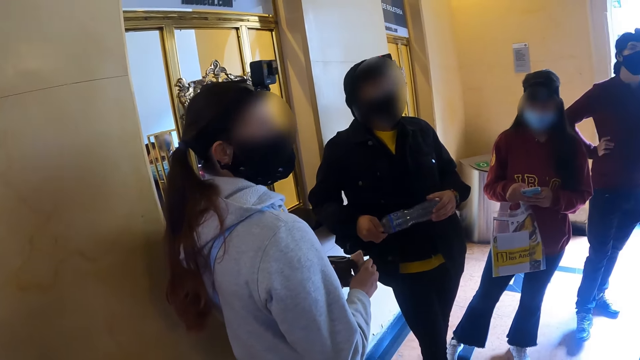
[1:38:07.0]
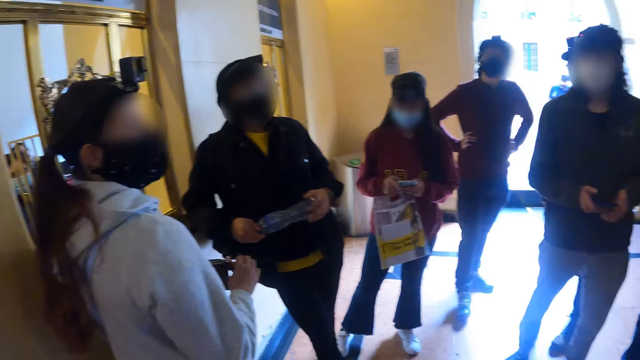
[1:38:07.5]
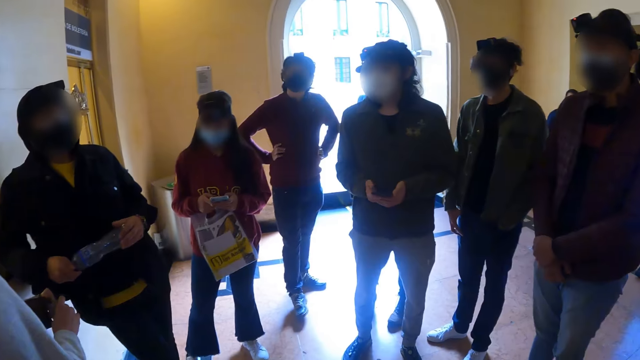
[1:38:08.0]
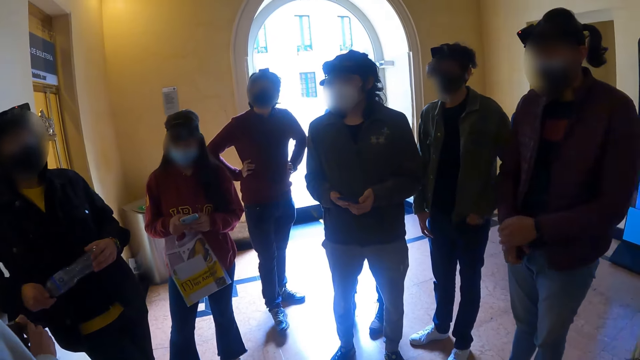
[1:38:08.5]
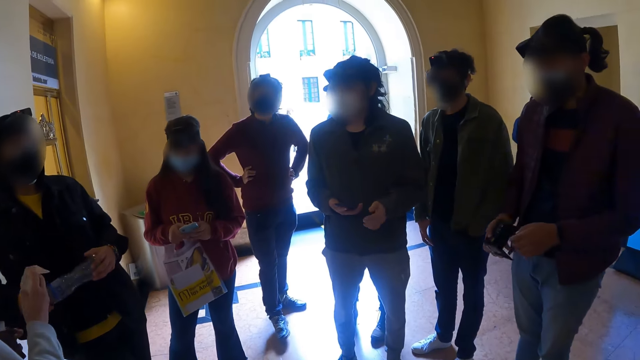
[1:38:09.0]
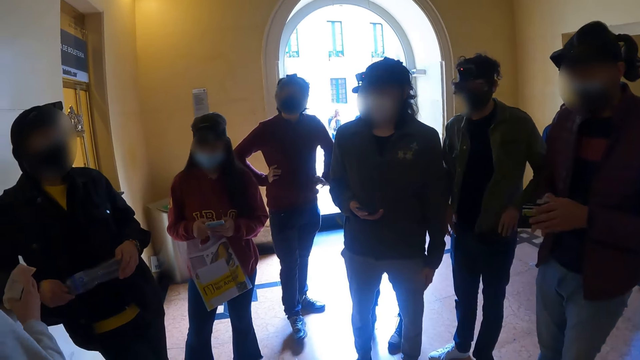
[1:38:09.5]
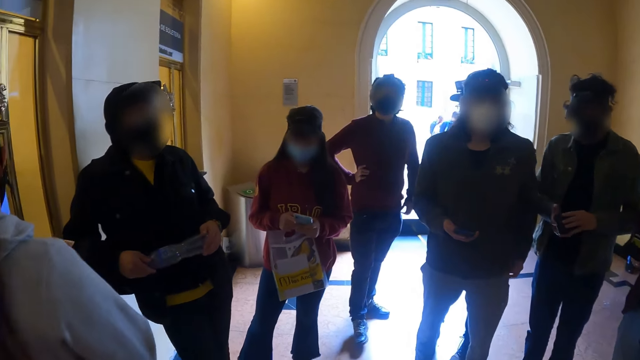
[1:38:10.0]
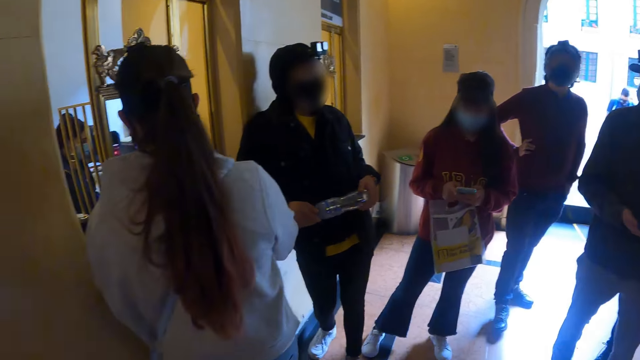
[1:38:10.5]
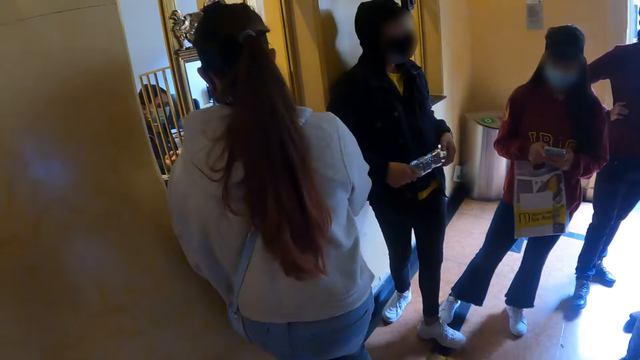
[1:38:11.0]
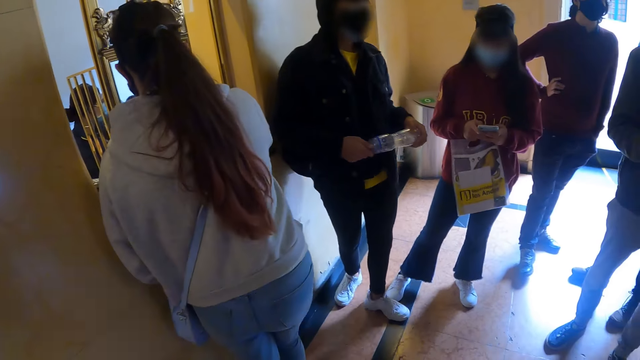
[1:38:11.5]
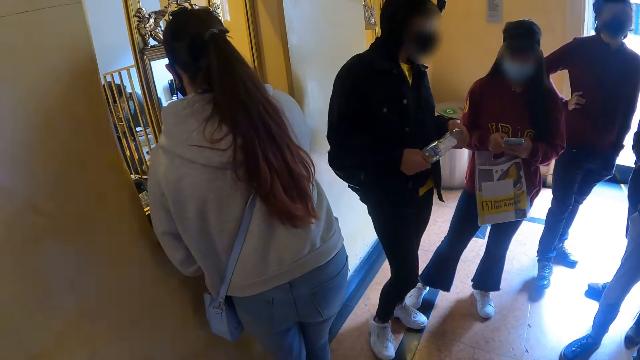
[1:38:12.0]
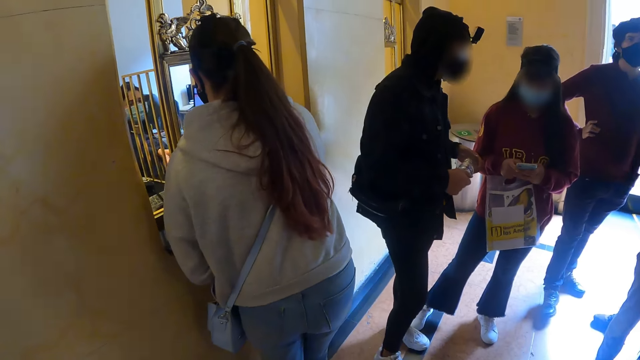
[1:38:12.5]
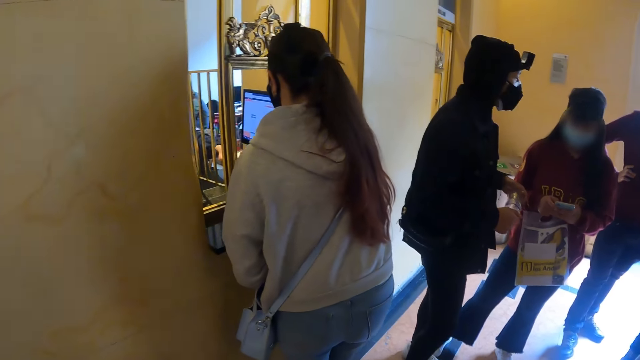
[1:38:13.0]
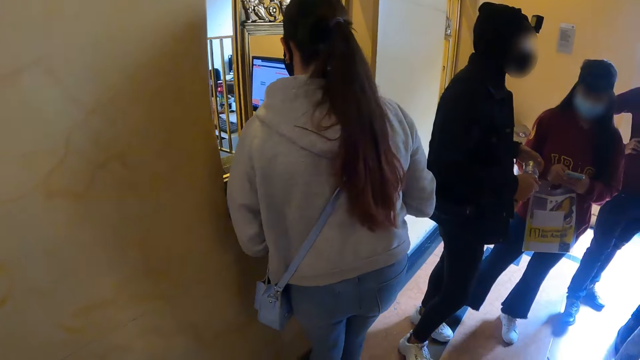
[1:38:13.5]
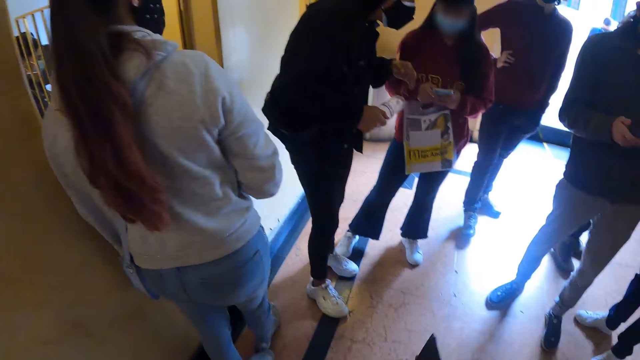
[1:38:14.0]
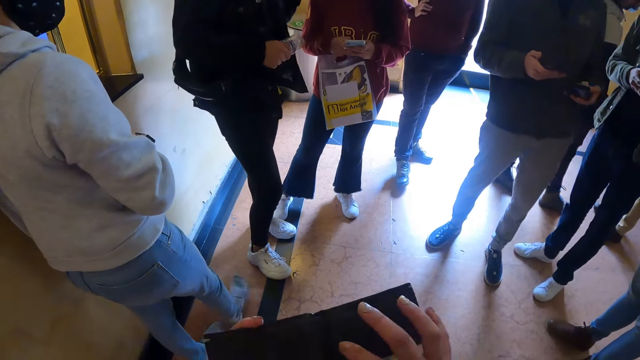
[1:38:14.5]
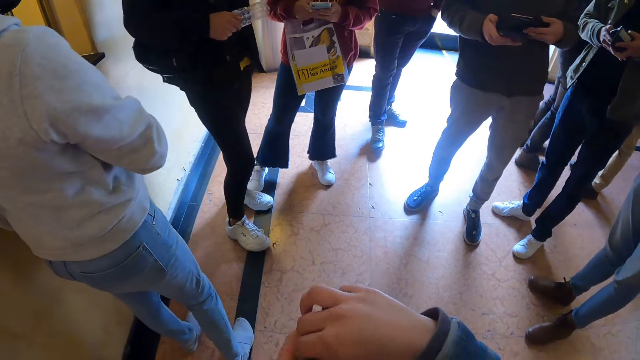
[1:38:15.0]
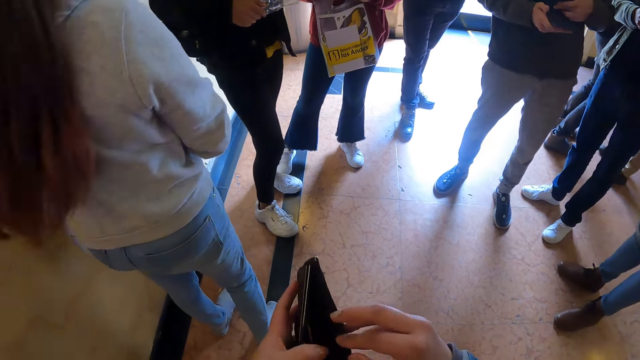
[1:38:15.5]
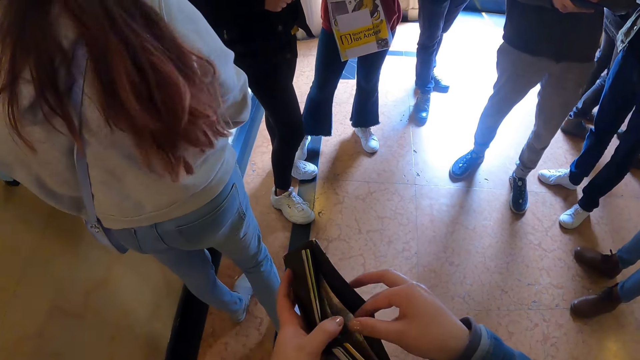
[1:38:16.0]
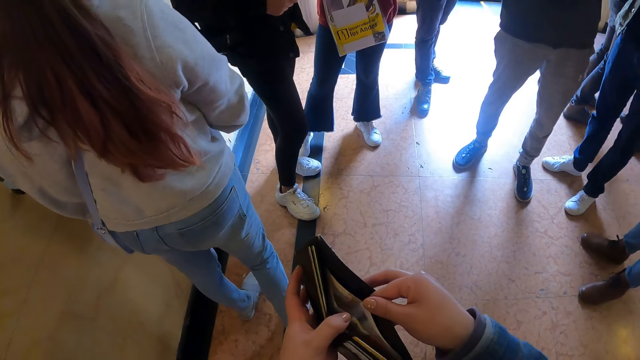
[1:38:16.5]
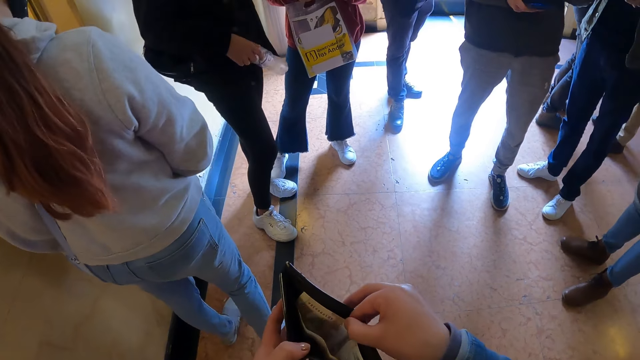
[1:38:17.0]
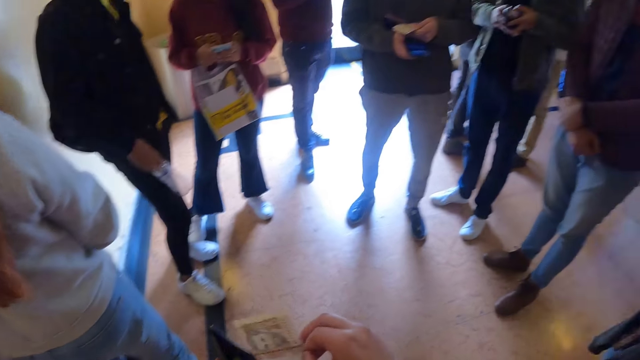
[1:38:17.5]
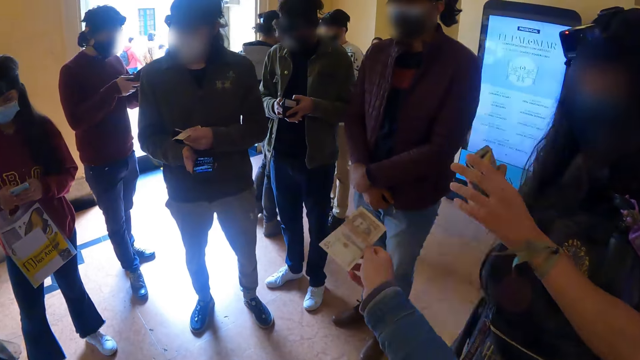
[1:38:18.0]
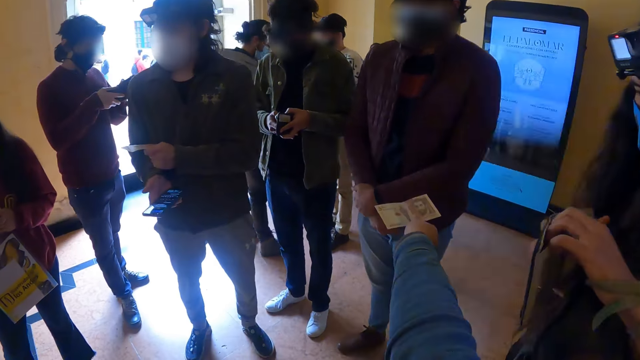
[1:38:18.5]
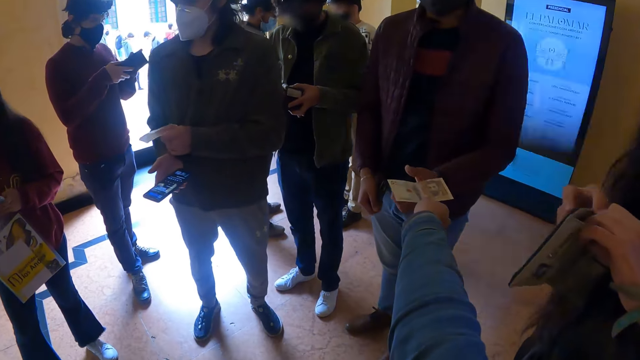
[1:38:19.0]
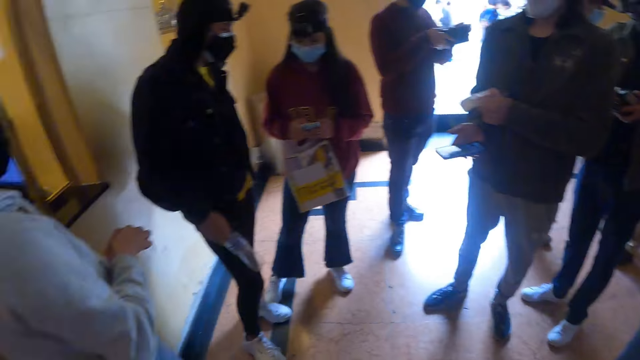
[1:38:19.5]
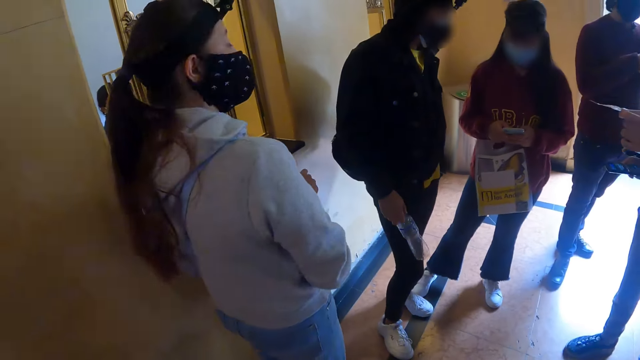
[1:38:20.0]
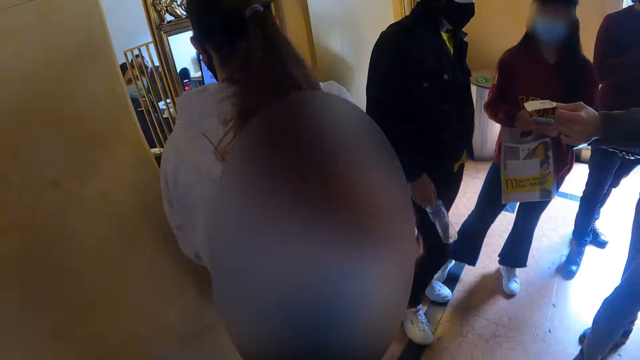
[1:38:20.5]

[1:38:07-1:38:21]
A person pays the money to the cashier. Another person moves the hand to the trouser. A third person holds the wallet on the hand. A man looks at his wallet. A fourth person walks from the counter. A fifth person takes the money from a sixth person. The camera wearer opens her wallet. A seventh person holds the wallet. The camera wearer removes money in her wallet. The second person holds the money. The fourth person stares at the second person. The camera wearer gives out the money to the man. The third person opens the wallet.

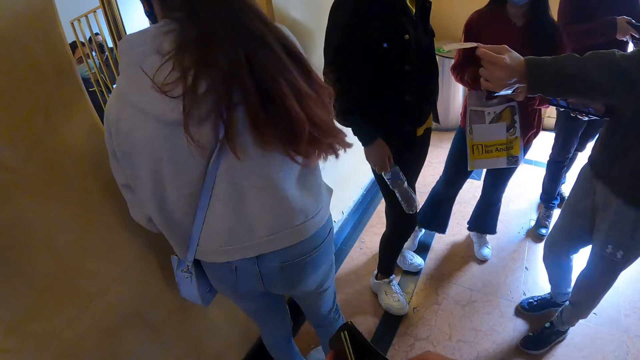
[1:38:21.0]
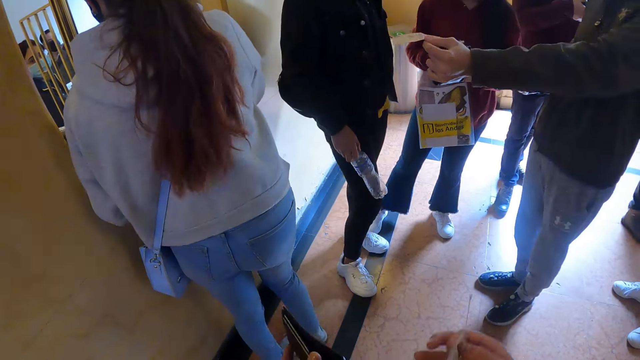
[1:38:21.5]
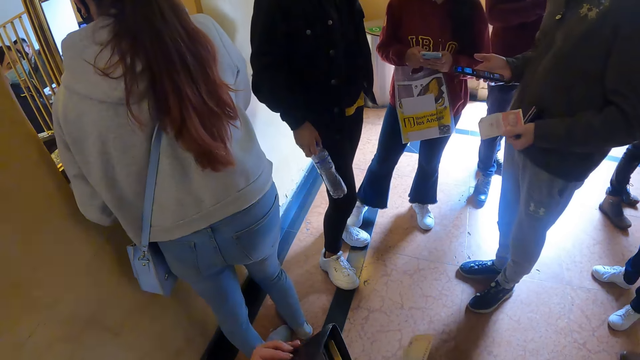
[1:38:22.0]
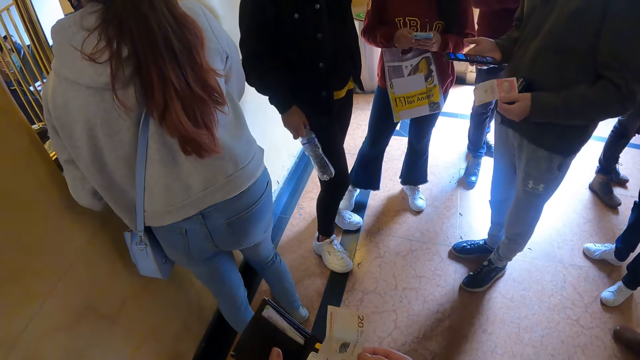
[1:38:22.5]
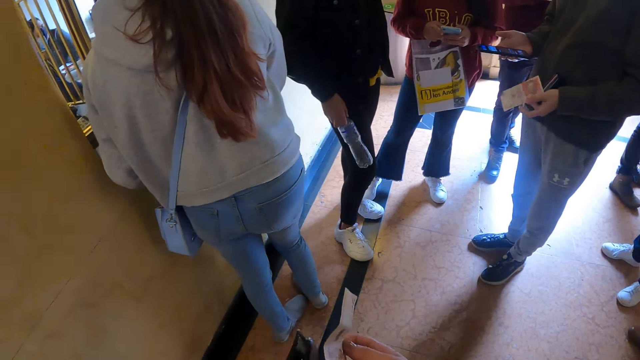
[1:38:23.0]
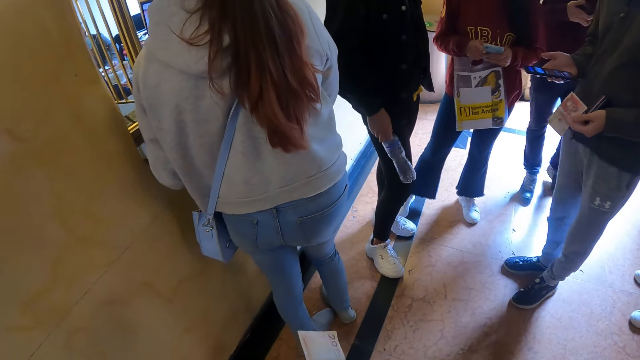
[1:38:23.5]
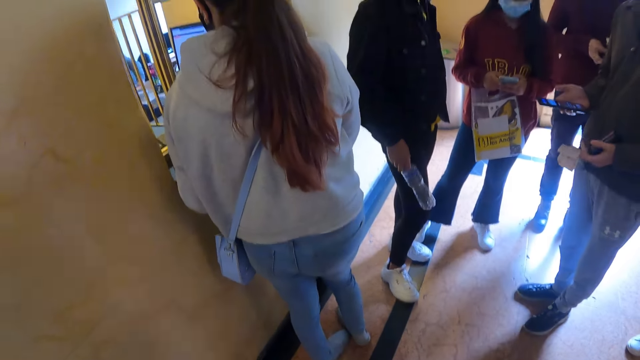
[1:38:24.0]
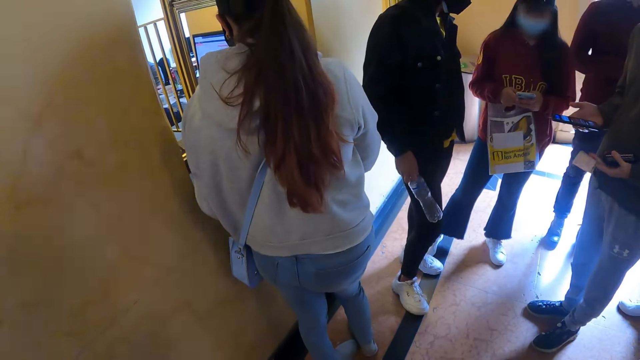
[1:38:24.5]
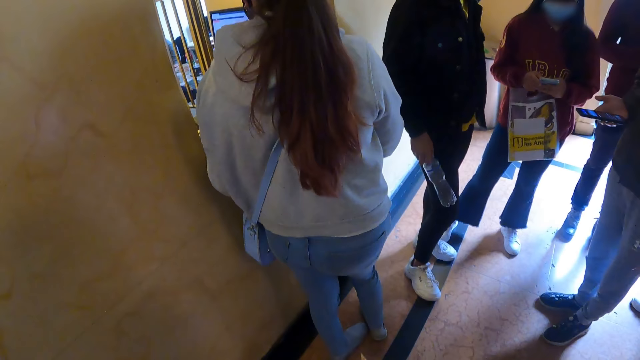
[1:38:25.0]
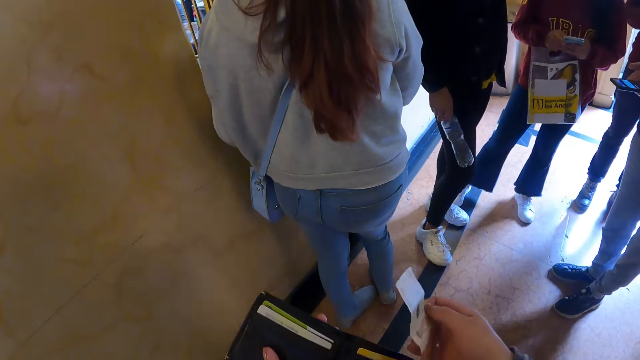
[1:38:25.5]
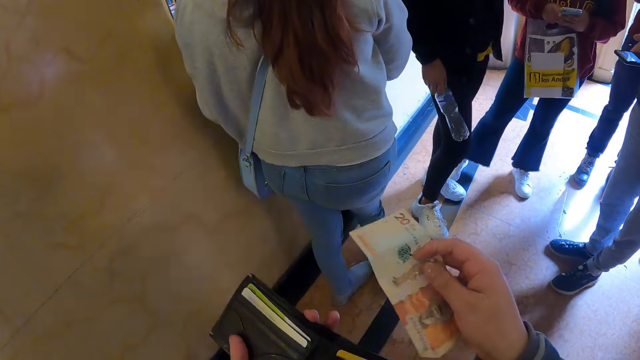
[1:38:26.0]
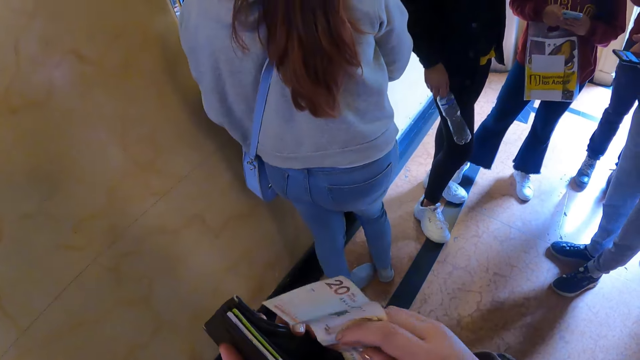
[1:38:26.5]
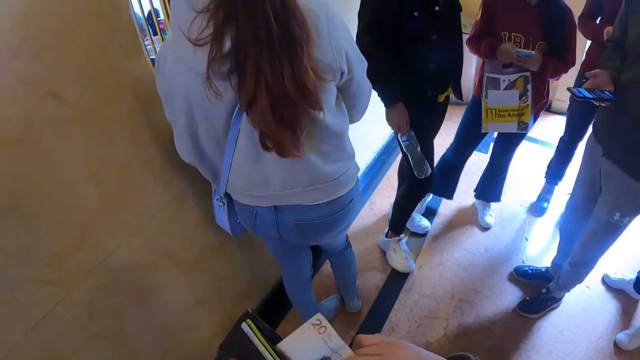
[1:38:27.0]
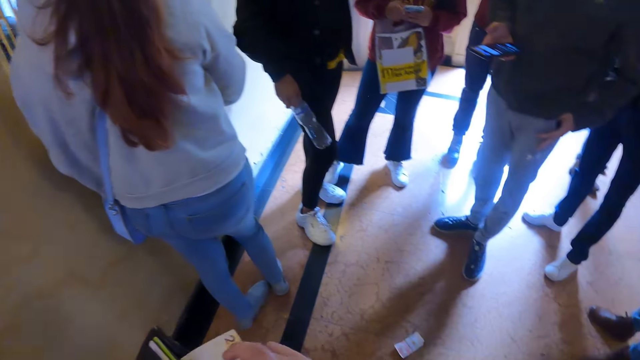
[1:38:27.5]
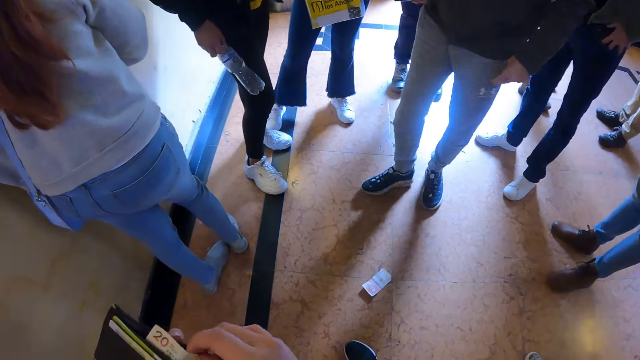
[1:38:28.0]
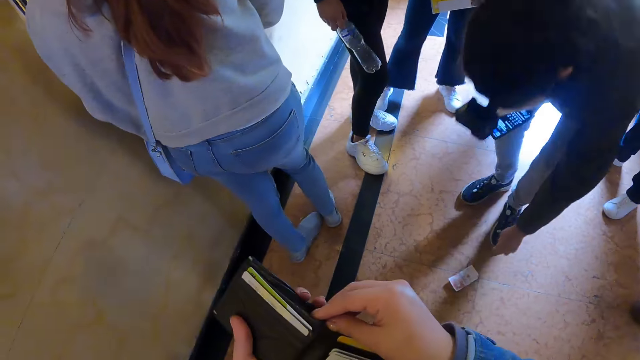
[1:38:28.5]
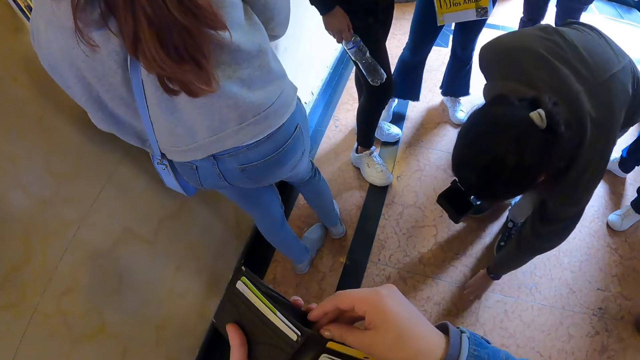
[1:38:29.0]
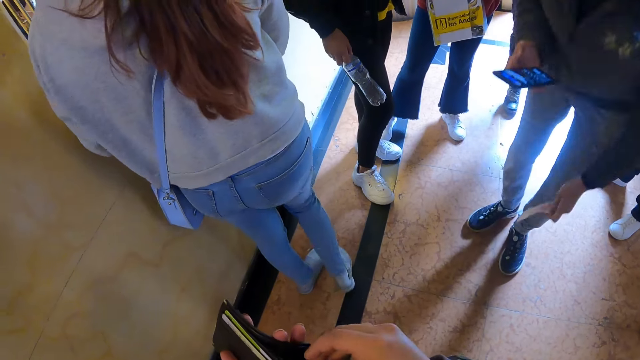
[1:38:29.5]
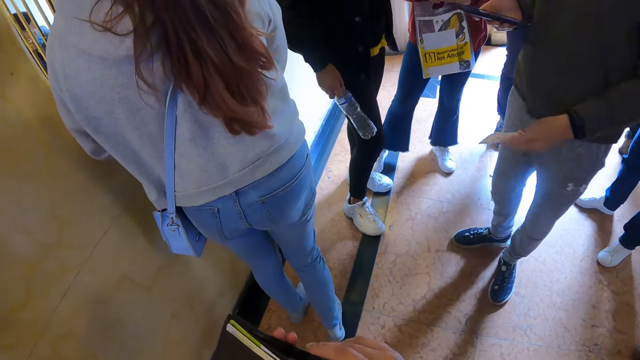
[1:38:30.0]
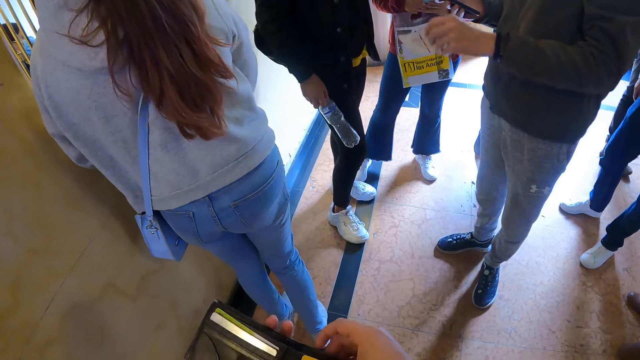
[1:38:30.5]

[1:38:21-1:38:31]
A man moves the hand with money in front. The camera wearer moves the wallet on the hand. They put the money in the wallet. The man collects the money on the floor.
